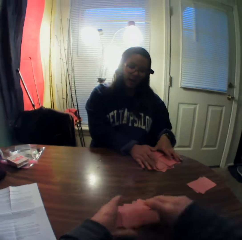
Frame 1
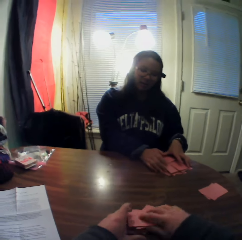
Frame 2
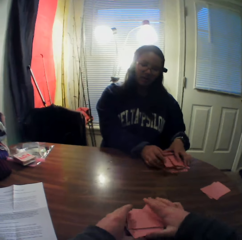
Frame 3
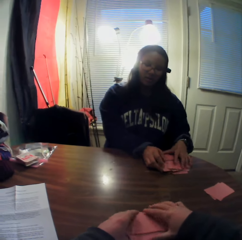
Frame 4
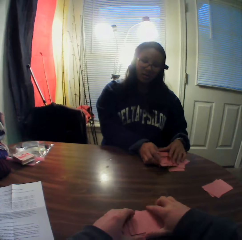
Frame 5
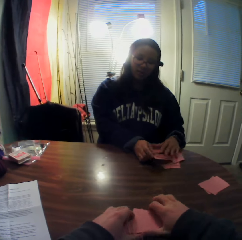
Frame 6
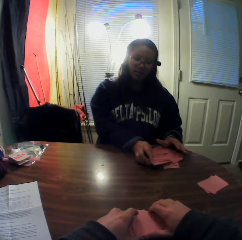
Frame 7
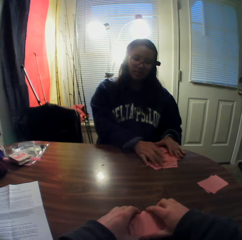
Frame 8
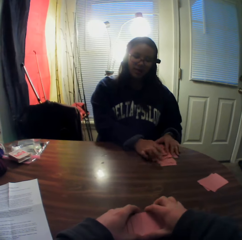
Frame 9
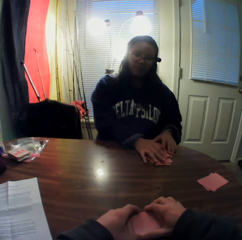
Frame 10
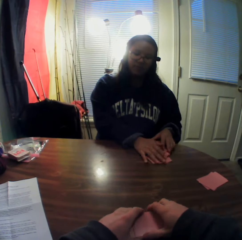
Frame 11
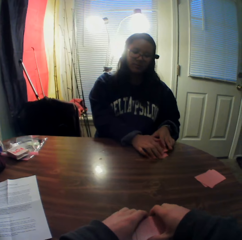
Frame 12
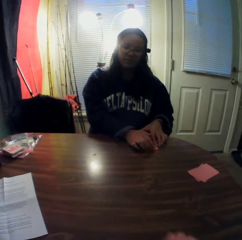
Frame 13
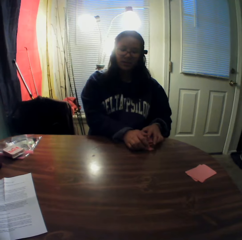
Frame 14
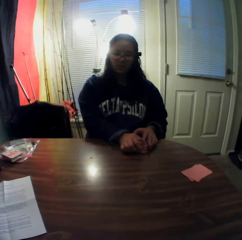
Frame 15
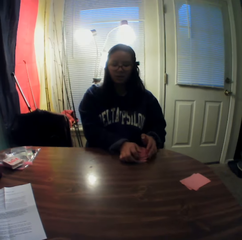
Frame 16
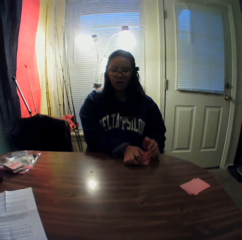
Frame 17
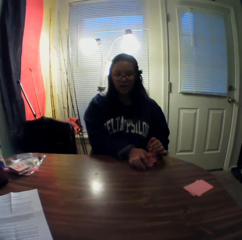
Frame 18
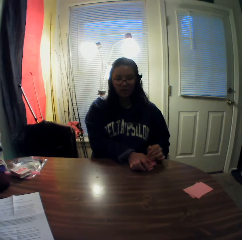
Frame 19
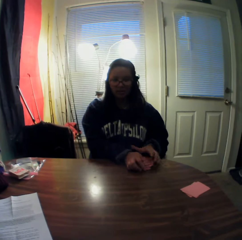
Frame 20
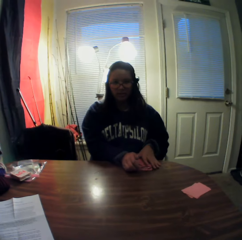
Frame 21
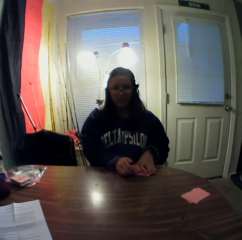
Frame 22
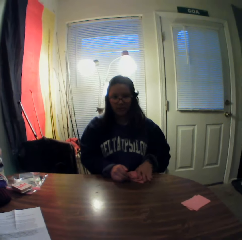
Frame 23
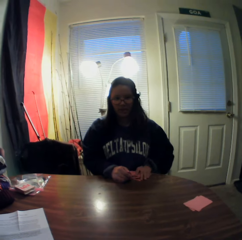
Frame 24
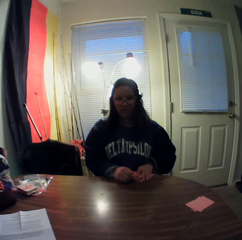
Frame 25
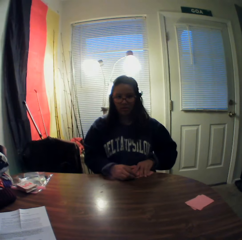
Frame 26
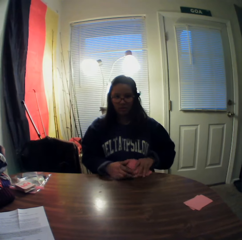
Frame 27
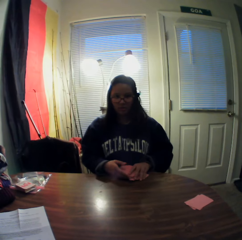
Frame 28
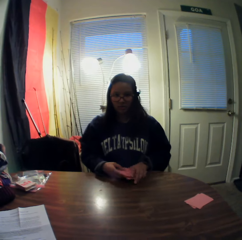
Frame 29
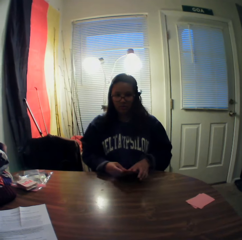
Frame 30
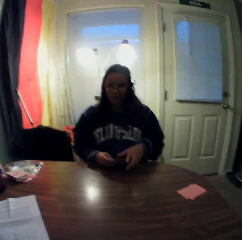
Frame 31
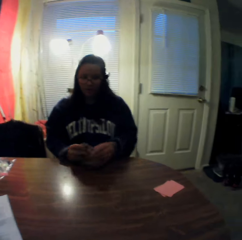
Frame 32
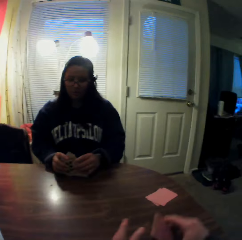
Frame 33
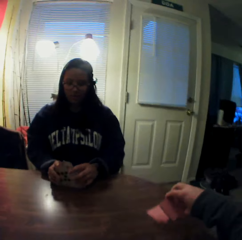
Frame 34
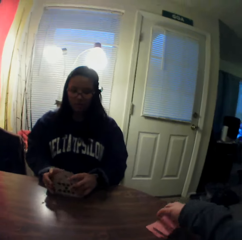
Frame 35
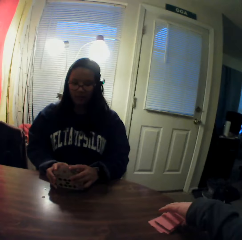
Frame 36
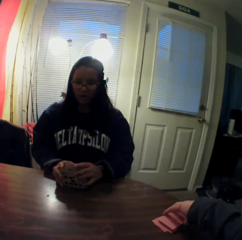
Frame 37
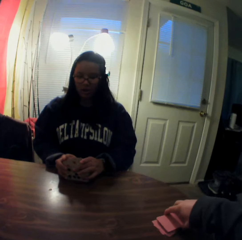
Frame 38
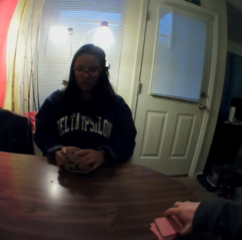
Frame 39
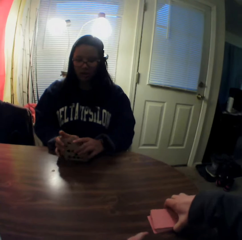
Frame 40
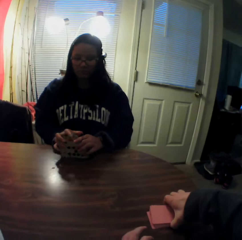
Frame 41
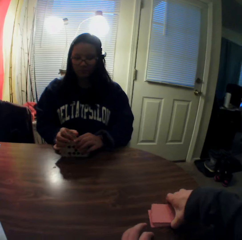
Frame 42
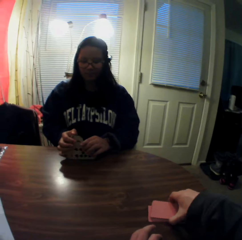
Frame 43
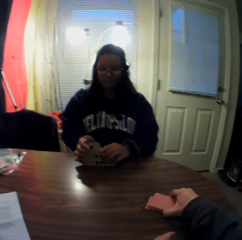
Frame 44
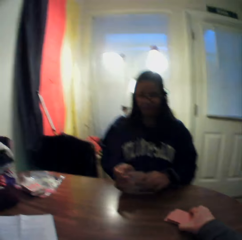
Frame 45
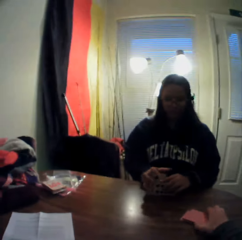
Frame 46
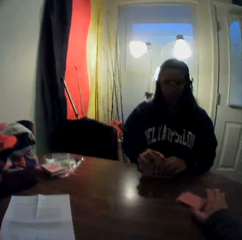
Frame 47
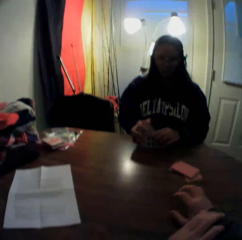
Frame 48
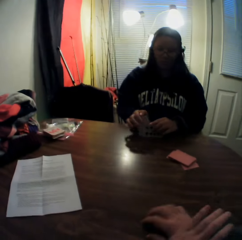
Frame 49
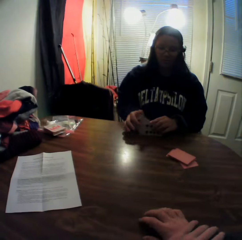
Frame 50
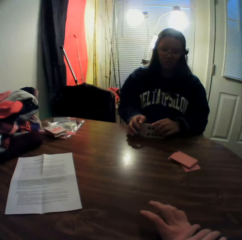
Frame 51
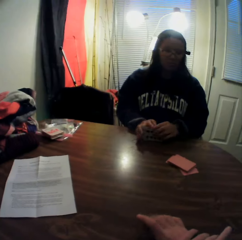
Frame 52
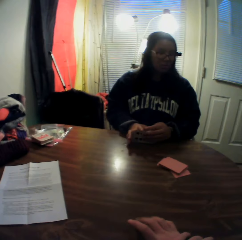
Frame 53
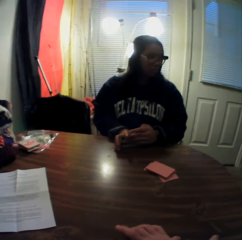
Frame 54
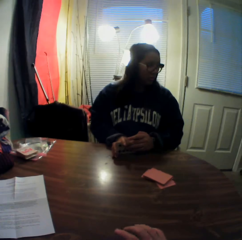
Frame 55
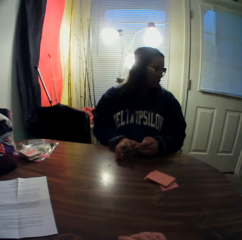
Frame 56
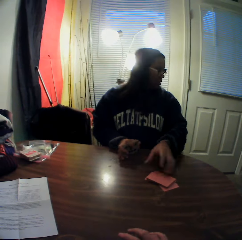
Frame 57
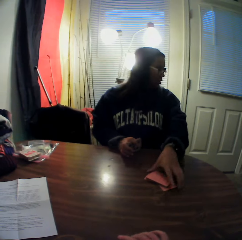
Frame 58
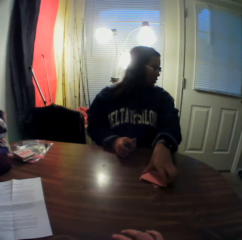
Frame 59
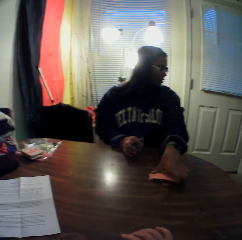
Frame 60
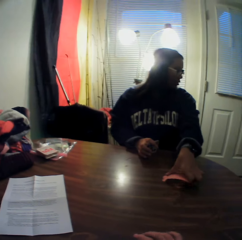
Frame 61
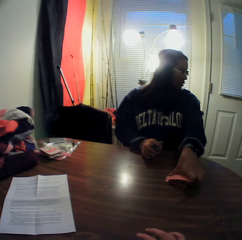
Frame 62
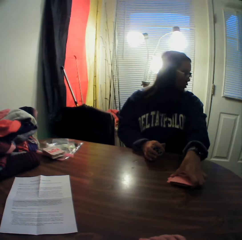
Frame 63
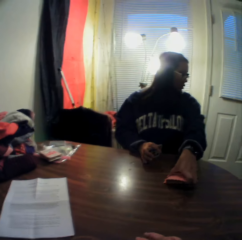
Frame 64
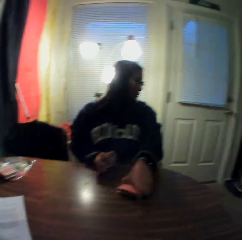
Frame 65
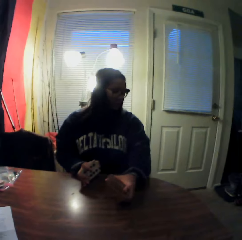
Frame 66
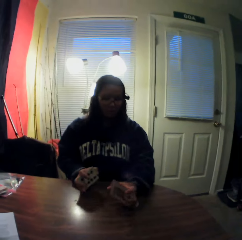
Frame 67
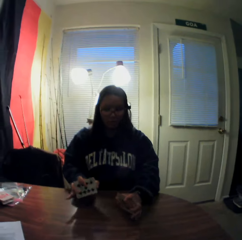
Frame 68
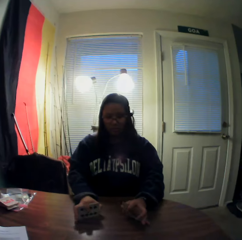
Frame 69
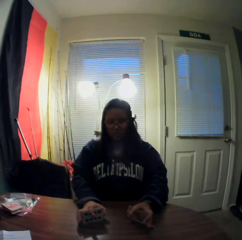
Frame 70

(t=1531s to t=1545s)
The camera wearer moves the stack of cards on the table with his left hand. He places the cards onto the table, gathers the stack of cards on the table with his hands, and slides the playing cards on the table. A woman picks playing cards from the table. The woman moves the playing cards on the table with her hands. The camera wearer places the cards onto the table. He packs the stack of cards on the table with his right hand and slides the playing cards on the table. He places the cards onto the table. The woman arranges the cards on the table. The camera wearer puts his hands on the table. The woman picks the playing cards from the table. The woman packs the stack of cards on the table with her left hand.

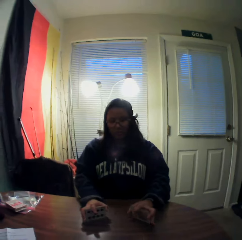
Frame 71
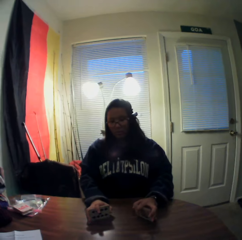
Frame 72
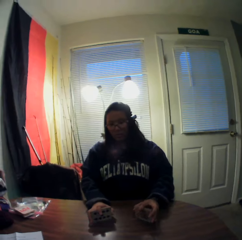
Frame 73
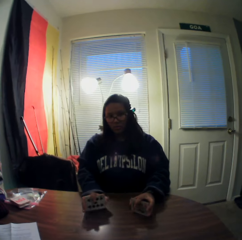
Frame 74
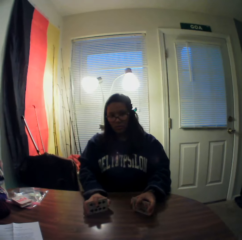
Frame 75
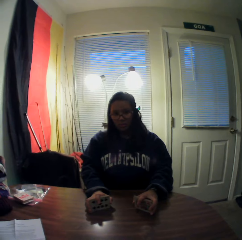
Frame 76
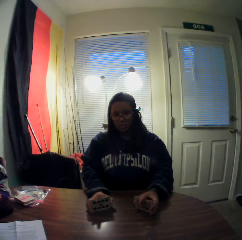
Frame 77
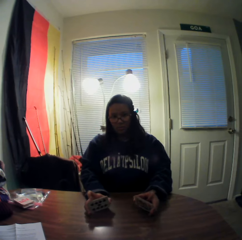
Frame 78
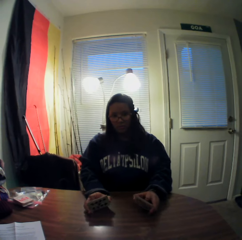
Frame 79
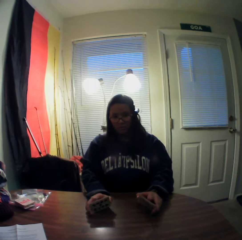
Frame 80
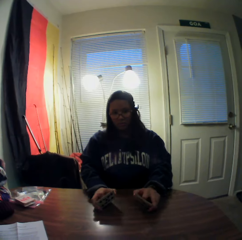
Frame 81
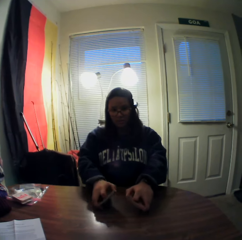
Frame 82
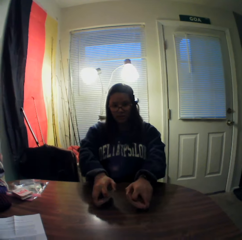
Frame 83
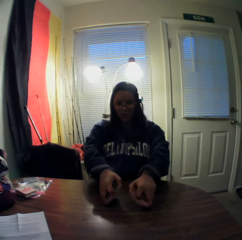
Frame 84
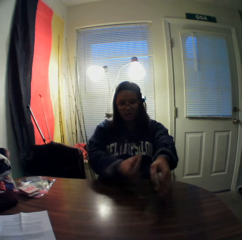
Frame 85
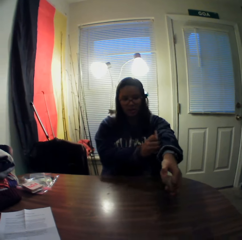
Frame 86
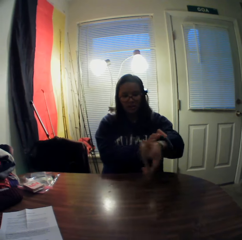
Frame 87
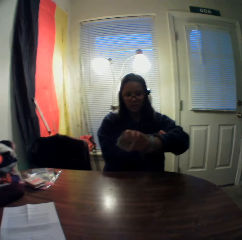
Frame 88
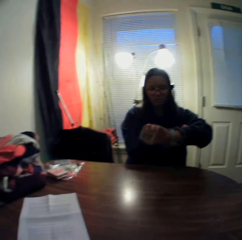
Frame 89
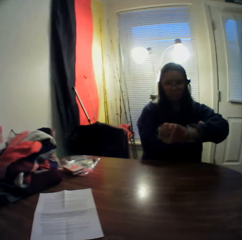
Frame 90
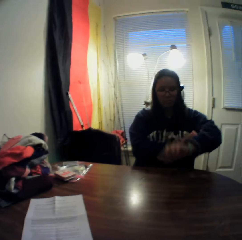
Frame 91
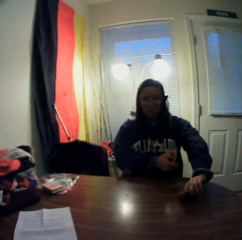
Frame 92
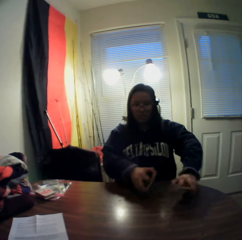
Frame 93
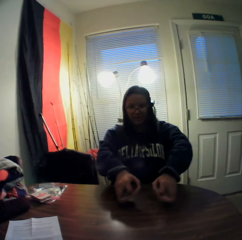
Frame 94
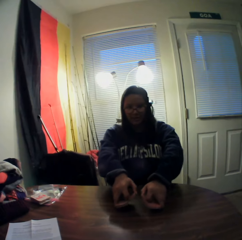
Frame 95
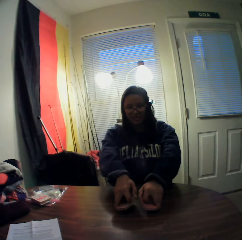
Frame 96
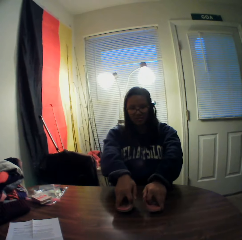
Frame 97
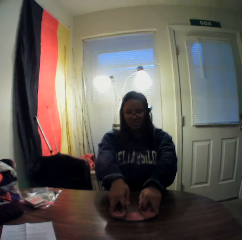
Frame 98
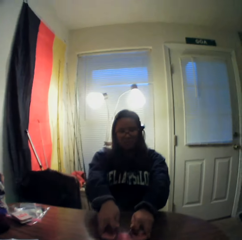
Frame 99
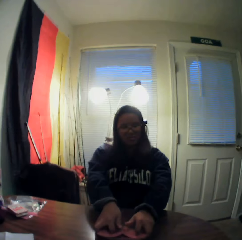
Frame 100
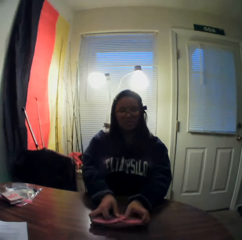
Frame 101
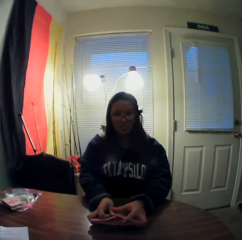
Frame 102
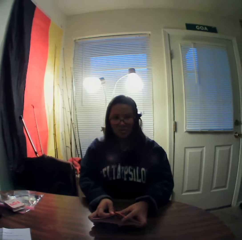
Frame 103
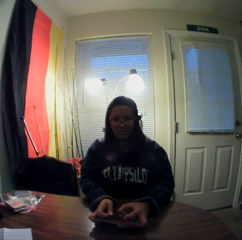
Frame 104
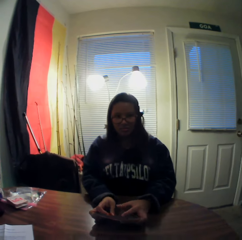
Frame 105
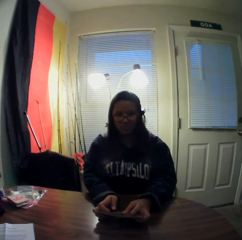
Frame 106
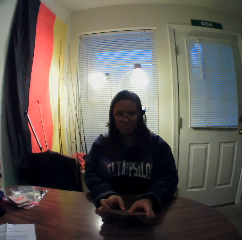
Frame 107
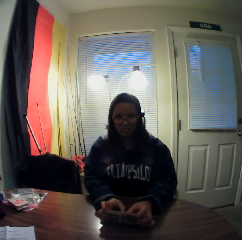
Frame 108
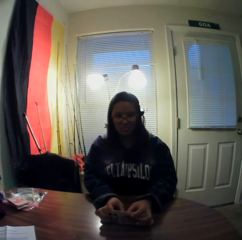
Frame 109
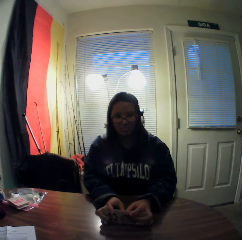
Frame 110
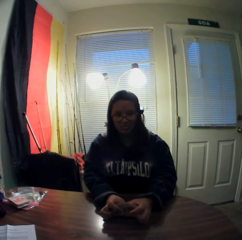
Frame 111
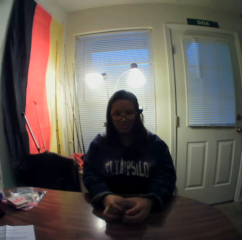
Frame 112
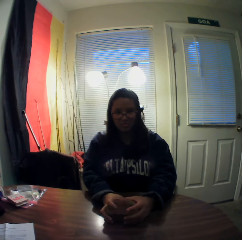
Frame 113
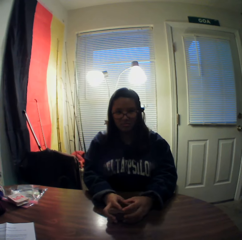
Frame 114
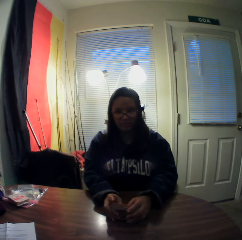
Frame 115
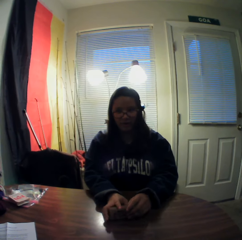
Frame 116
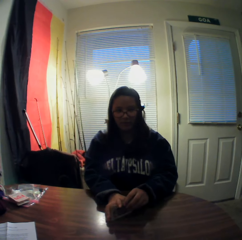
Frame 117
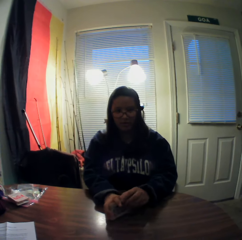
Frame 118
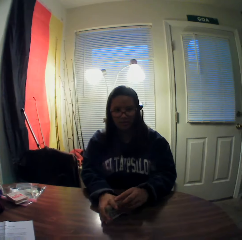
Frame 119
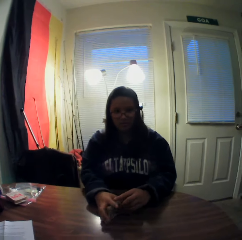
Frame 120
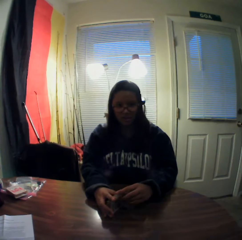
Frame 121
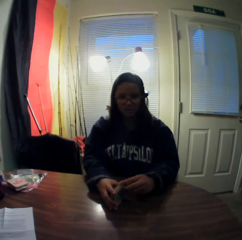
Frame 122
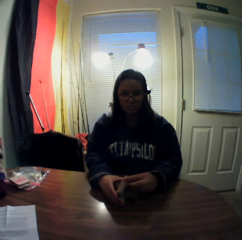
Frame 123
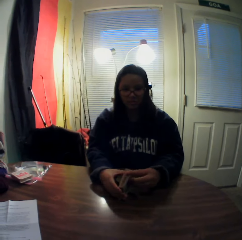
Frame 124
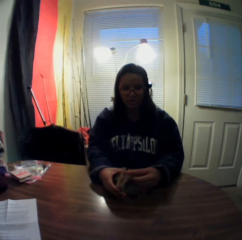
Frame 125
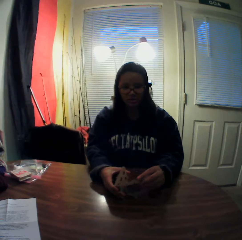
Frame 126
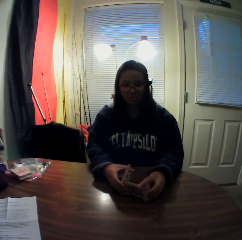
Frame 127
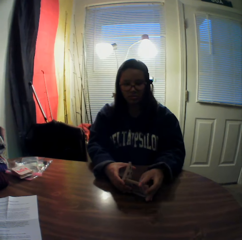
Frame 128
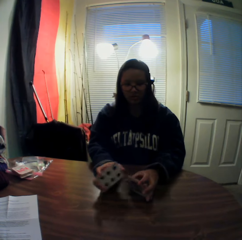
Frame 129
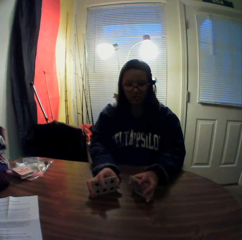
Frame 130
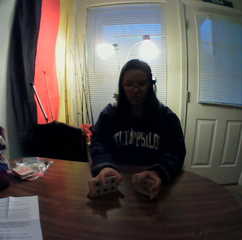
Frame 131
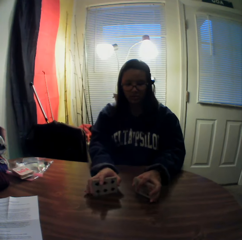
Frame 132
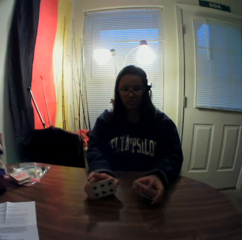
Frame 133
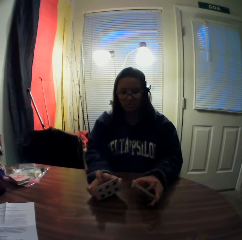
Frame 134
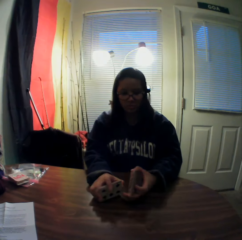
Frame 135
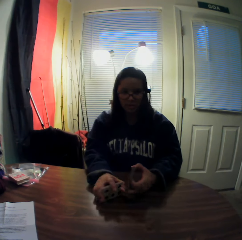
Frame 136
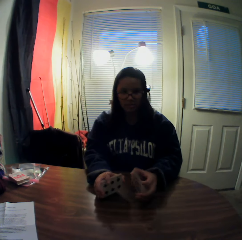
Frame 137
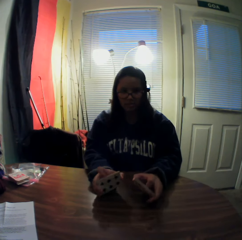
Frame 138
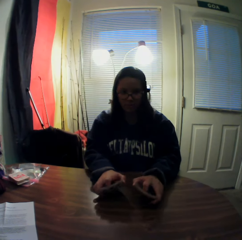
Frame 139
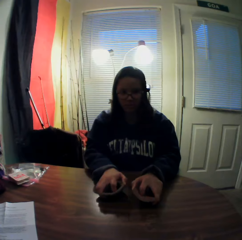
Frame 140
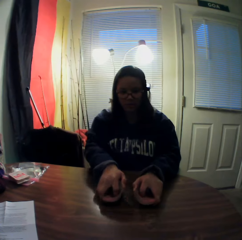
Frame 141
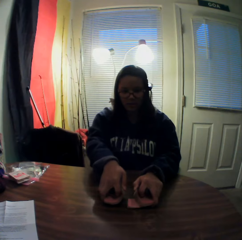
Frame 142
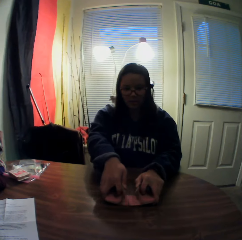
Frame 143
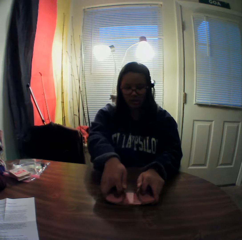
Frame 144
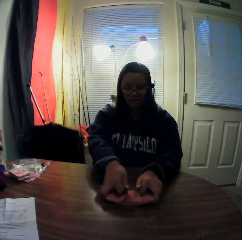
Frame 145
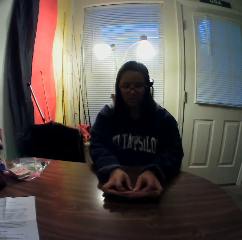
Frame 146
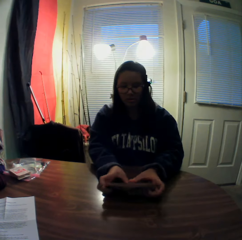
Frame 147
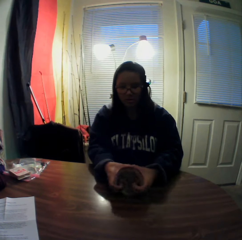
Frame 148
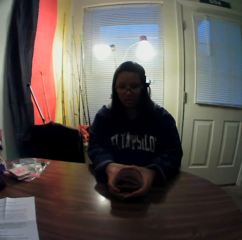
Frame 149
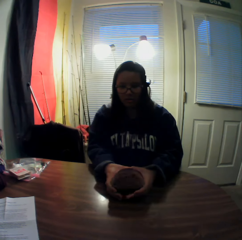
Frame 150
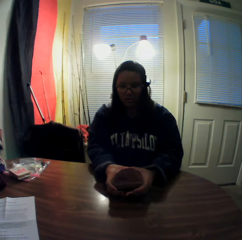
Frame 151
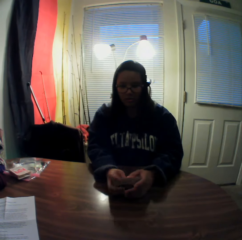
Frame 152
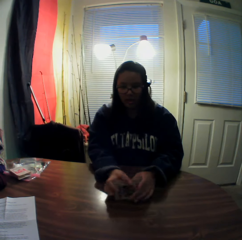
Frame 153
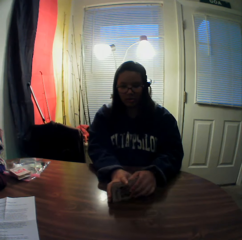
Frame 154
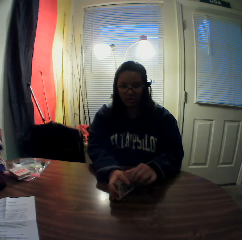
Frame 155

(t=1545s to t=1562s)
A woman holds the playing cards. The woman shuffles the cards on the table, pulls her left sleeve with her right hand and looks at her watch. The woman shuffles the cards on the table. The woman picks some playing cards from the deck, holds the playing cards and shuffles the playing cards.
